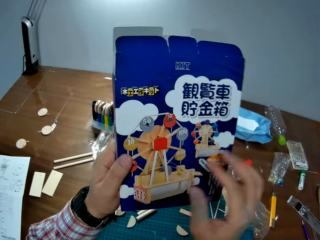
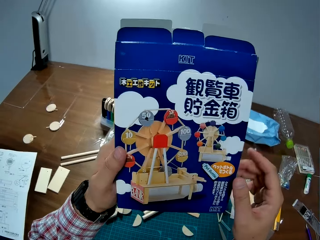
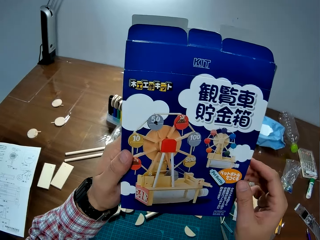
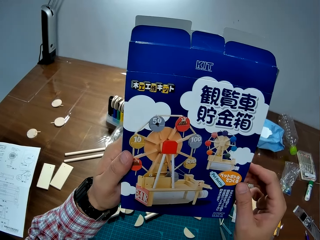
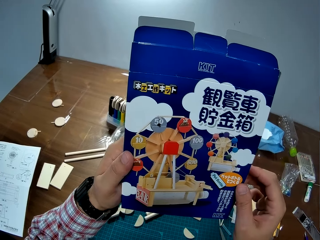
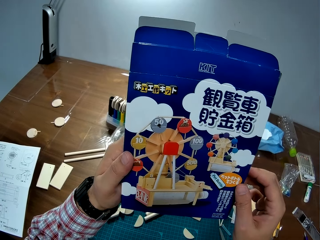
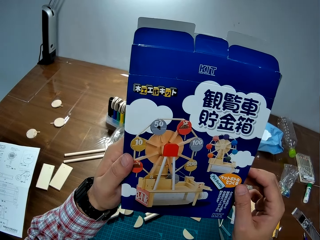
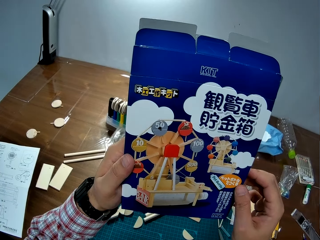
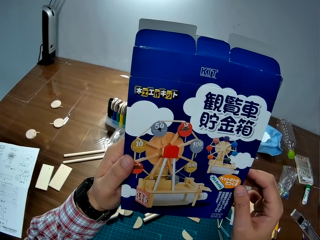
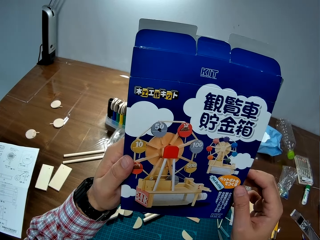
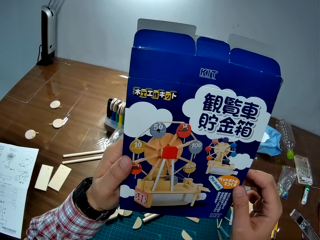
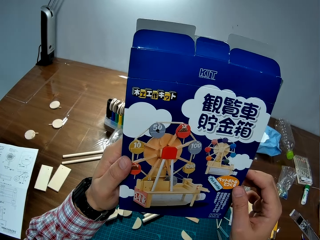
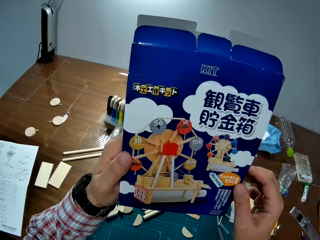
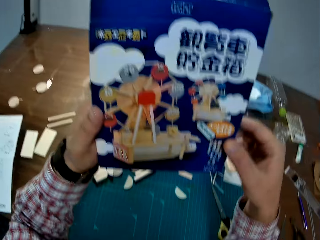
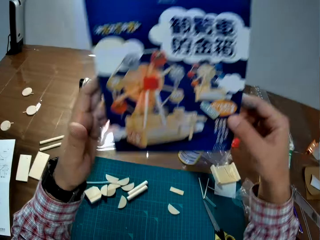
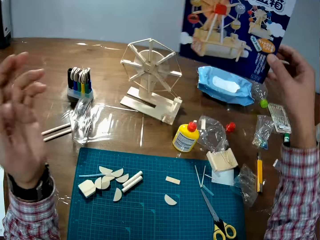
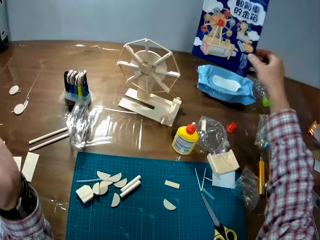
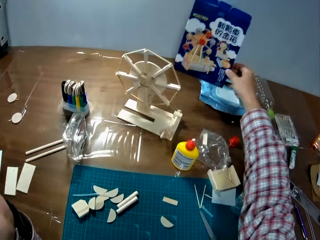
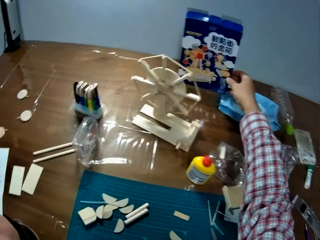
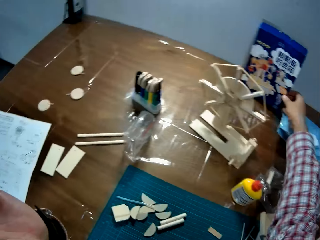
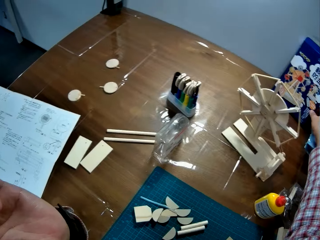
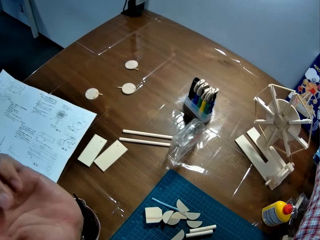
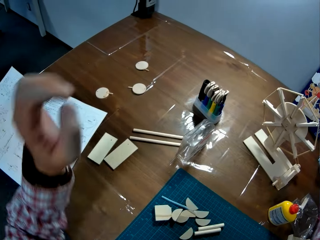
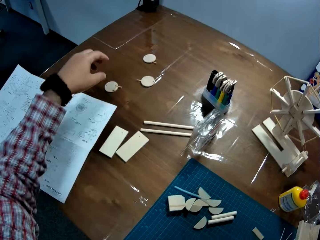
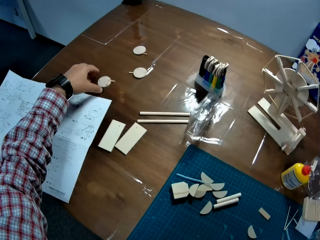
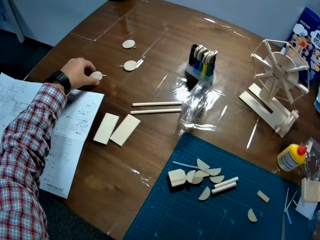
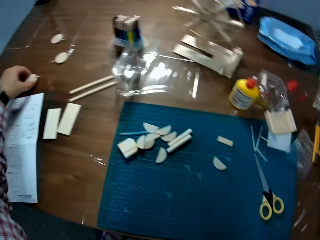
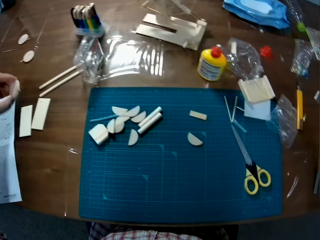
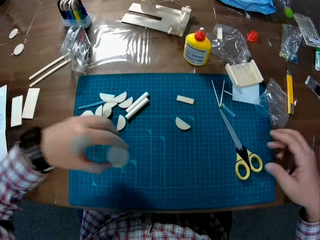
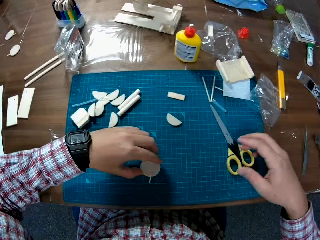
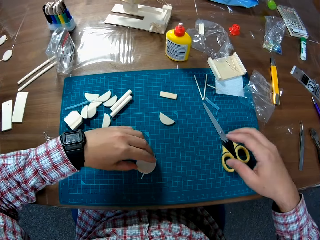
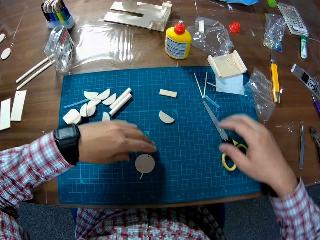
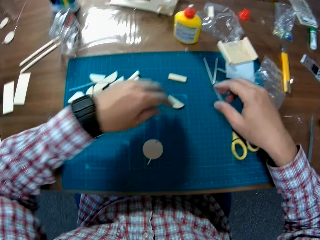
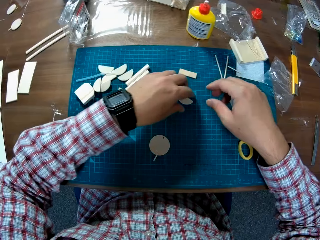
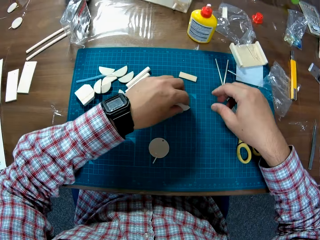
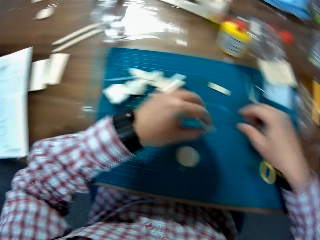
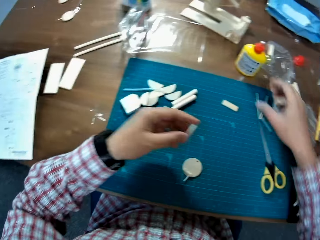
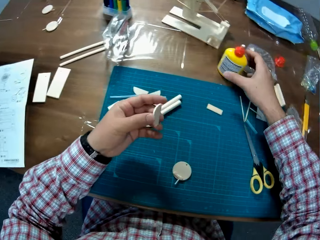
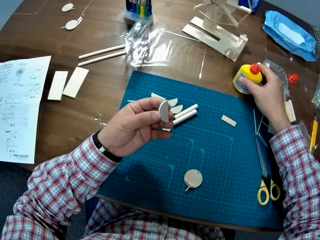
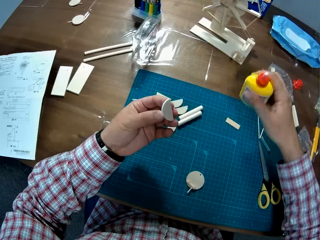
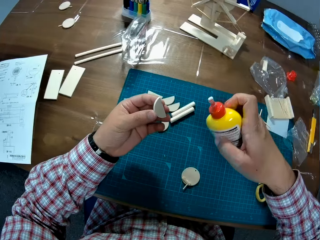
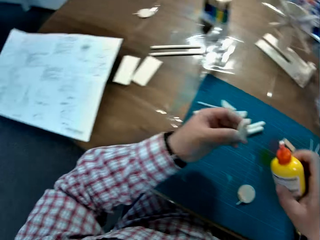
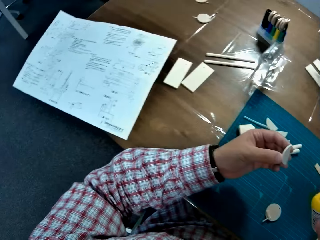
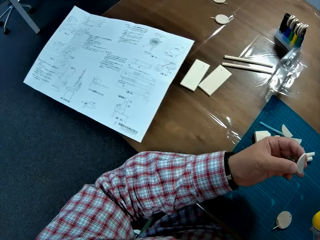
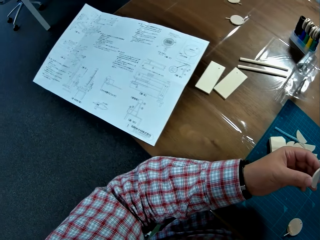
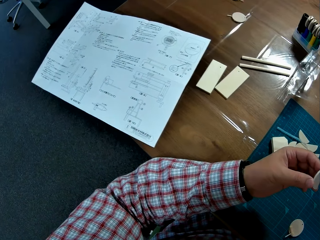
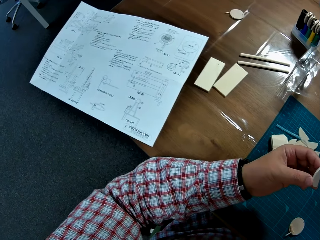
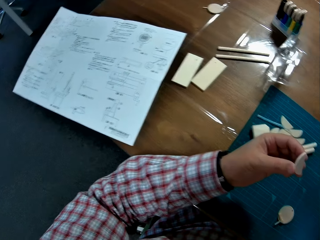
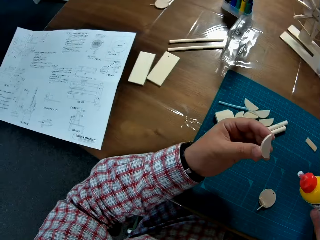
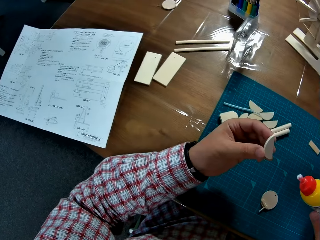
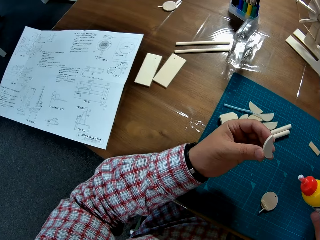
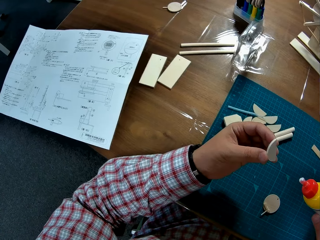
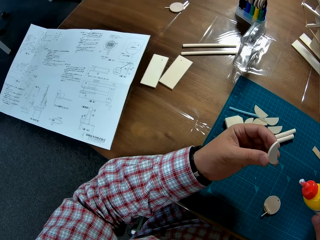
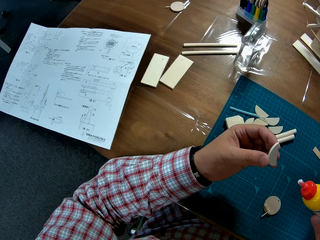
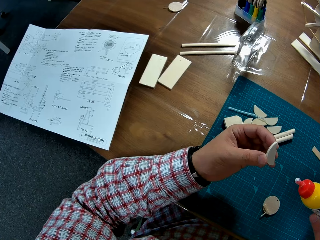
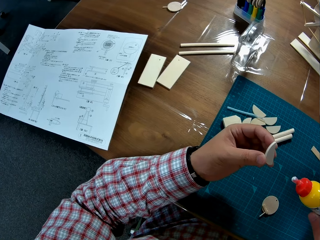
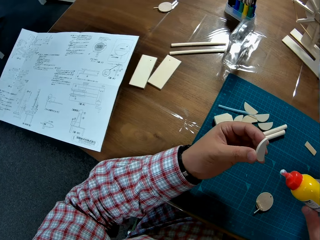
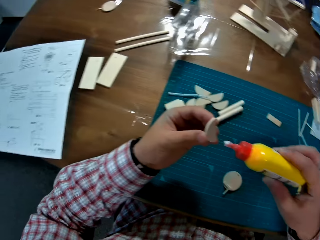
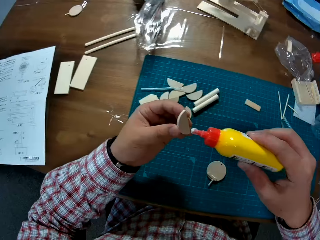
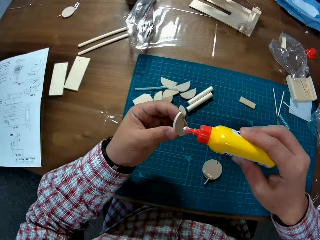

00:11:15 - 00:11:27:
The camera wearer puts the Ferris wheel craft box on the table. They pick up the wooden craft from the table and put the wooden craft on the cutting mat. They pick up a semicircular wood on the table. They pick up the glue bottle from the table. They apply glue to the semicircular wood.

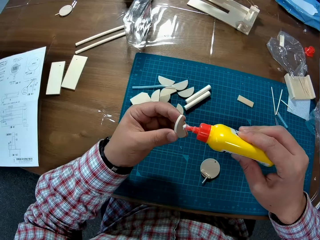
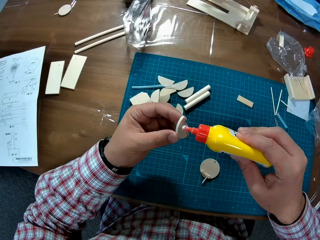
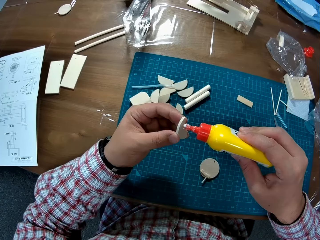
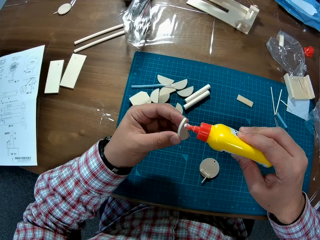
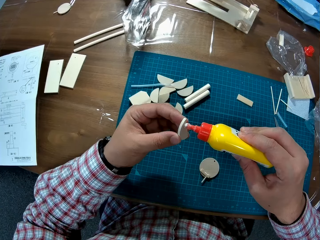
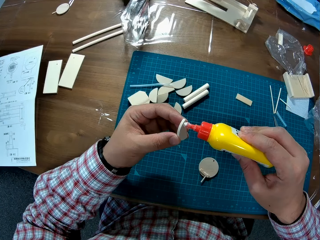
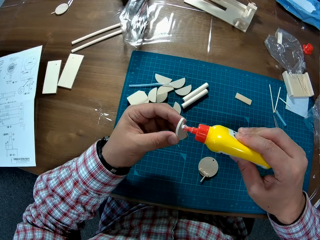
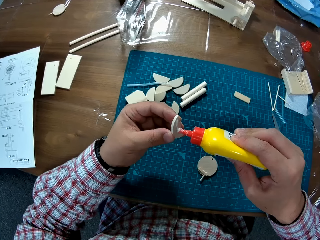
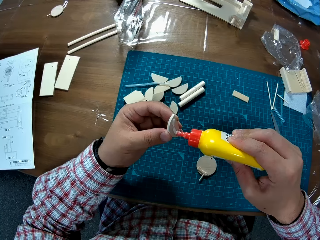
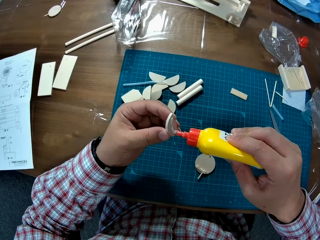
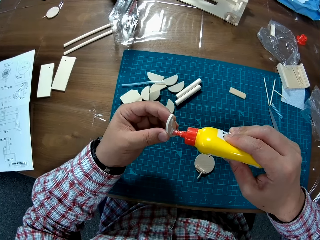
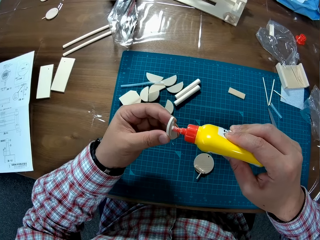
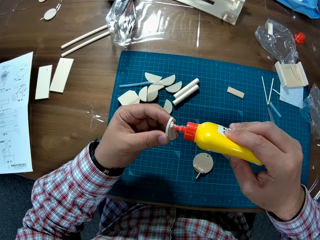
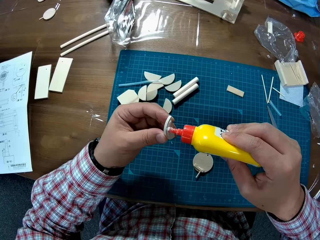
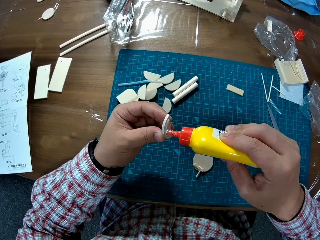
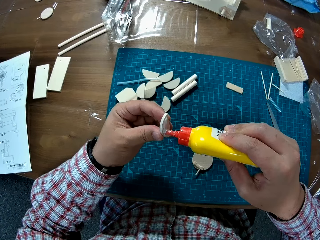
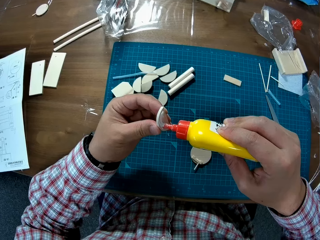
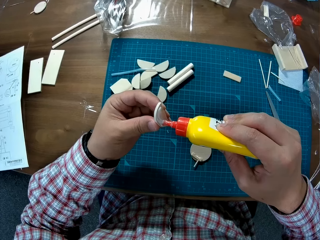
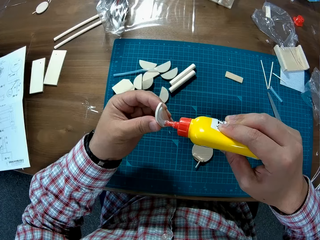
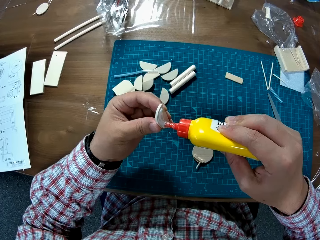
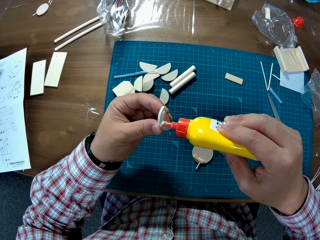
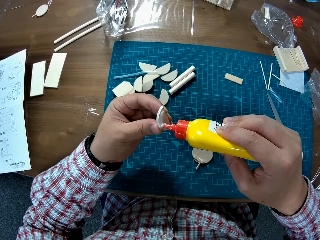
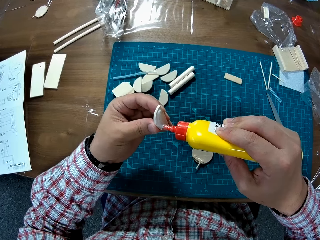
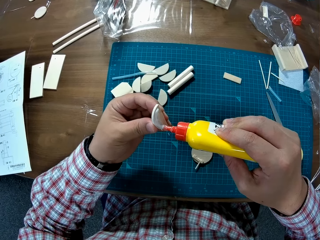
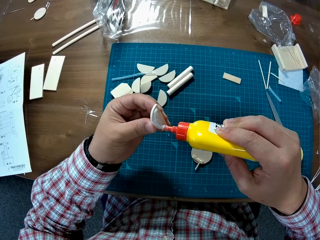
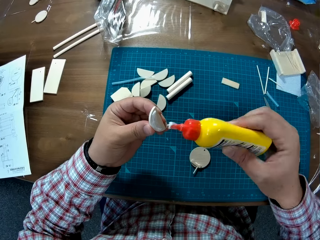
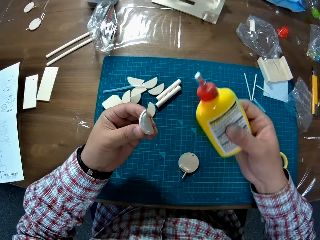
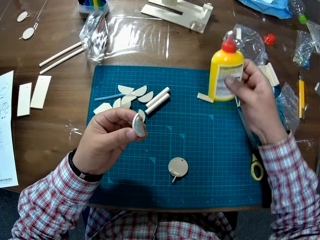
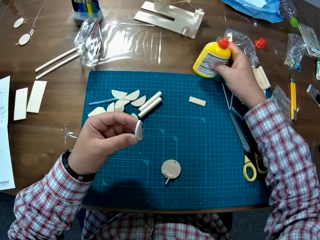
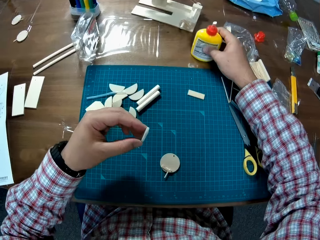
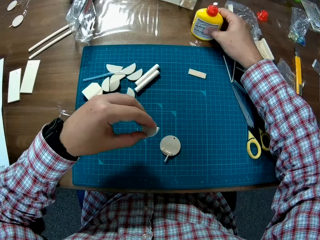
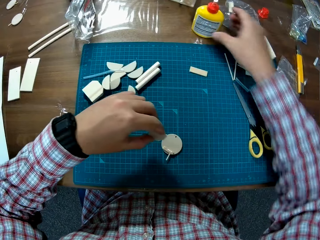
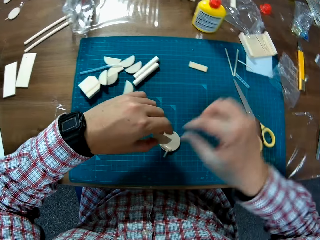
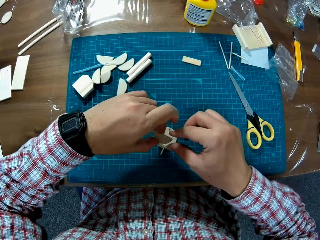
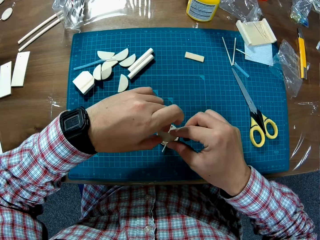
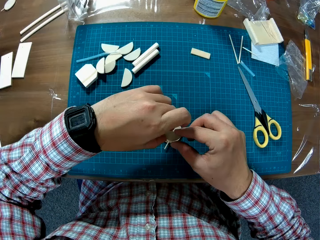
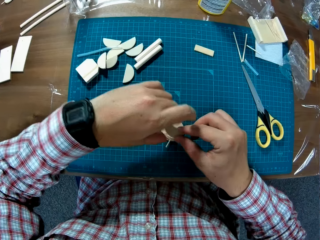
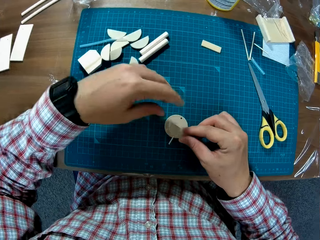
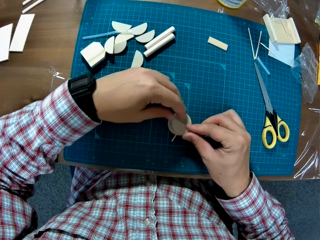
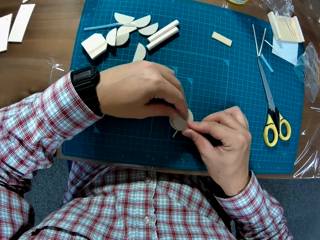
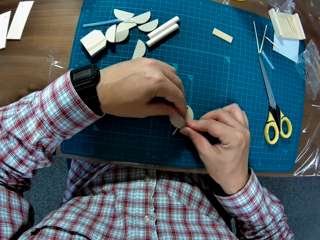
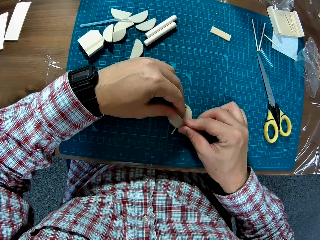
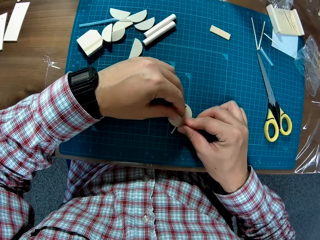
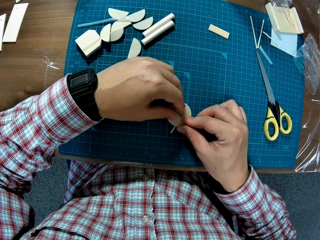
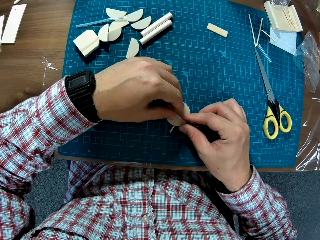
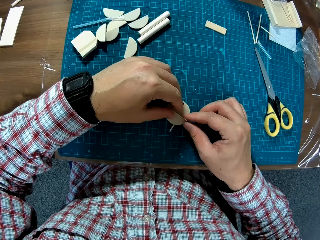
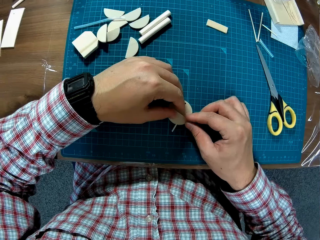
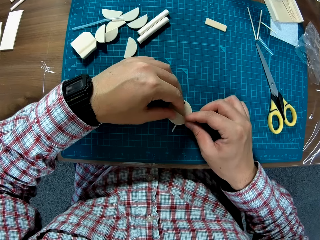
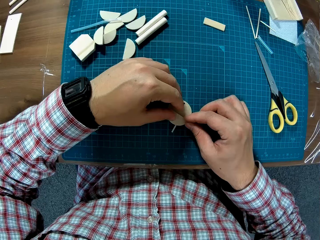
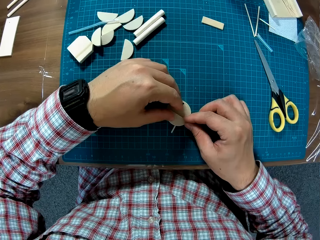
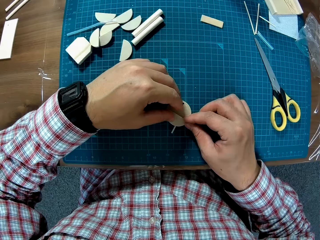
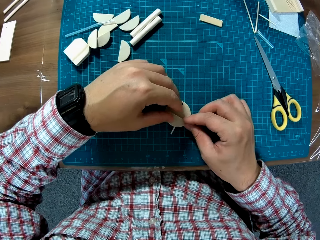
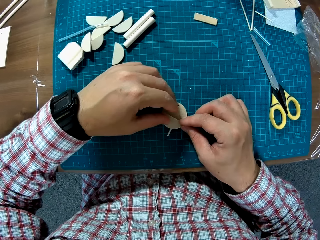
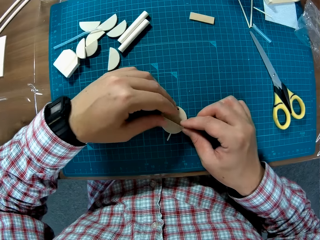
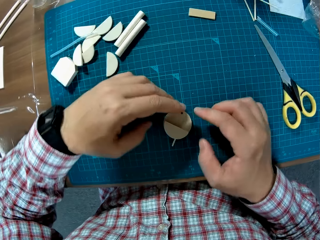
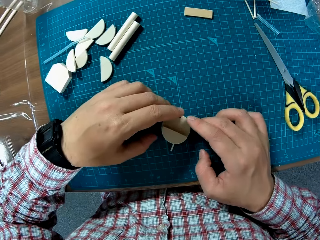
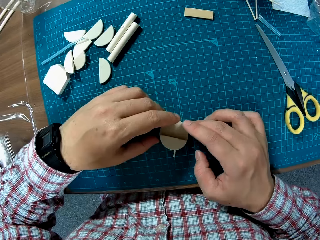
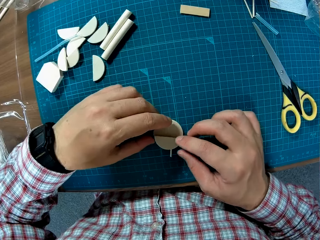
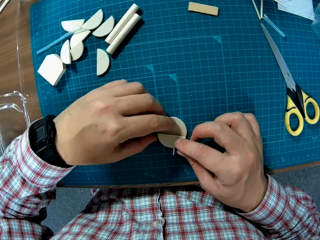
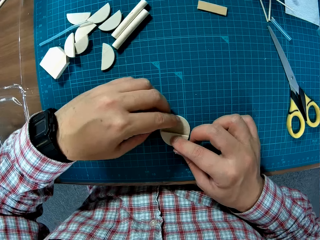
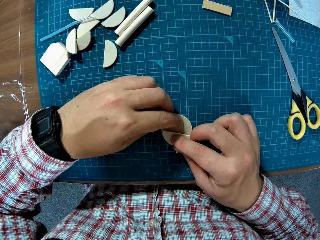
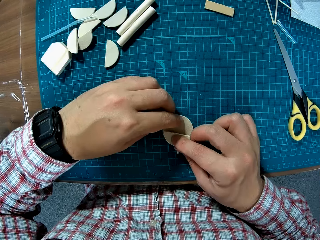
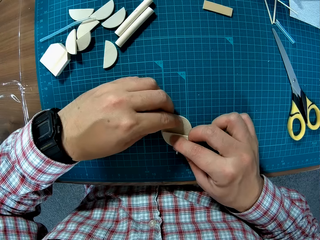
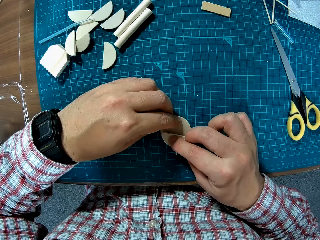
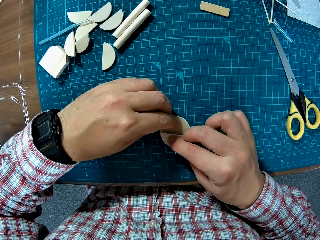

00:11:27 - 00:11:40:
The camera wearer smears the glue on the wooden craft. He puts the glue bottle on the ground. He joins the semicircular wood in his hand with the wood on the table. He sticks the wooden crafts together.
